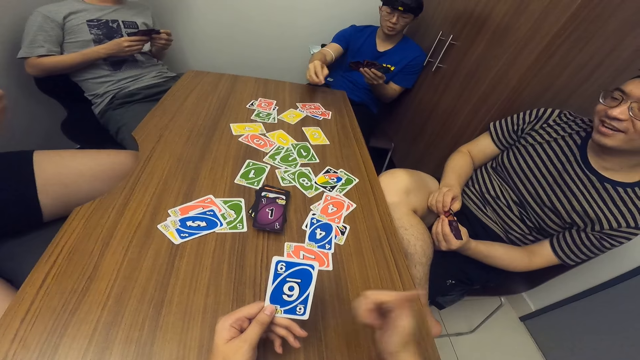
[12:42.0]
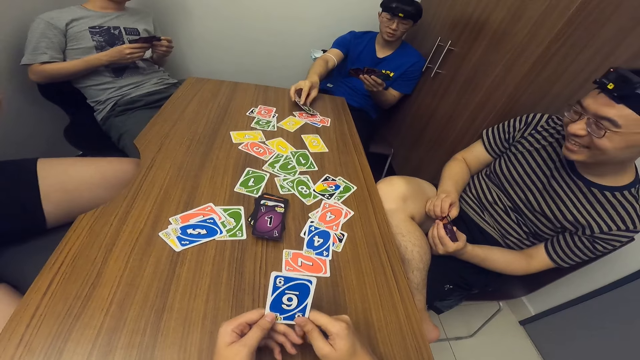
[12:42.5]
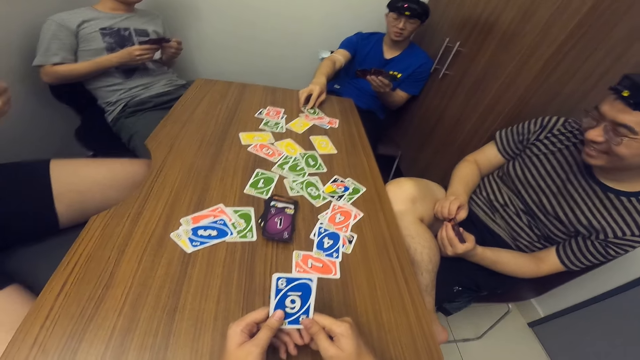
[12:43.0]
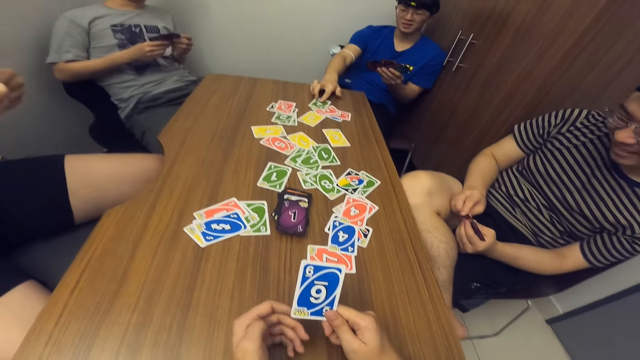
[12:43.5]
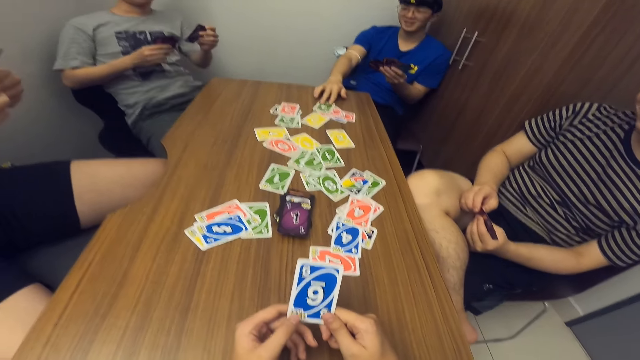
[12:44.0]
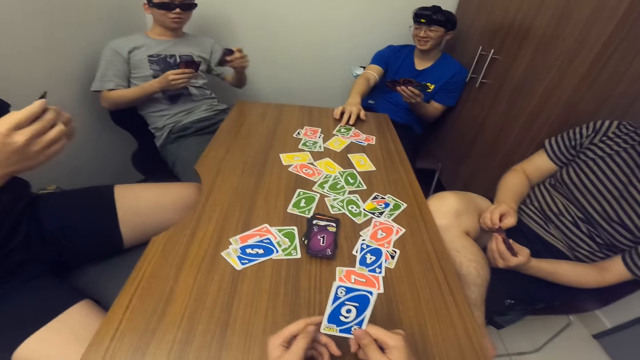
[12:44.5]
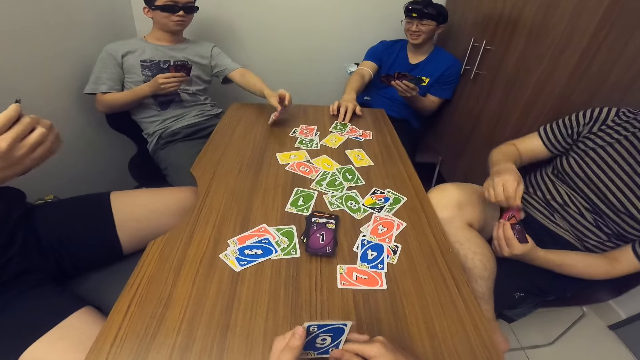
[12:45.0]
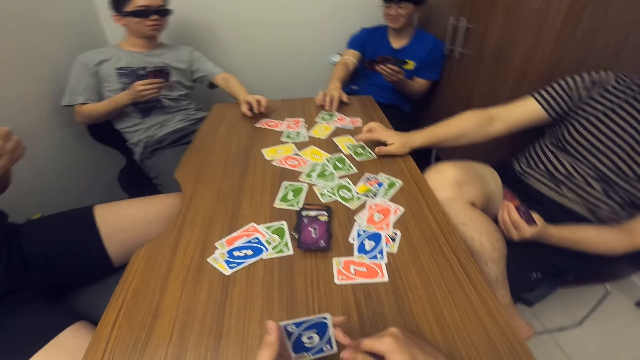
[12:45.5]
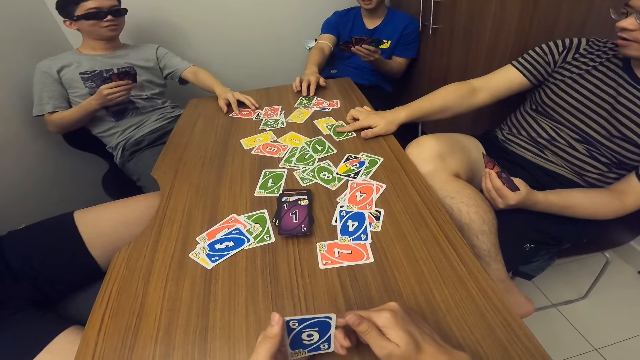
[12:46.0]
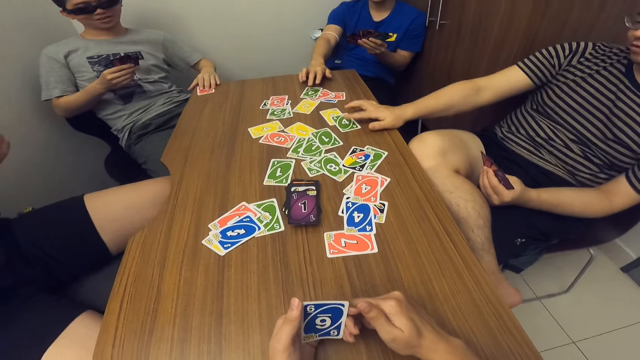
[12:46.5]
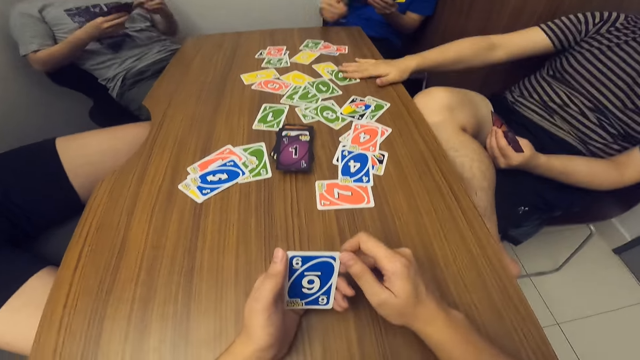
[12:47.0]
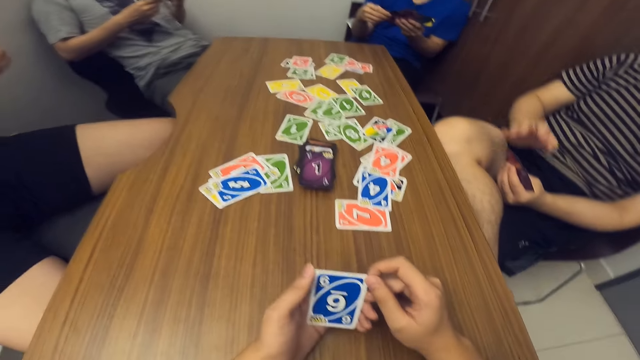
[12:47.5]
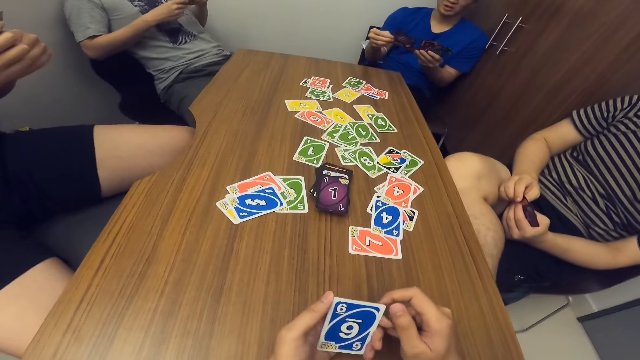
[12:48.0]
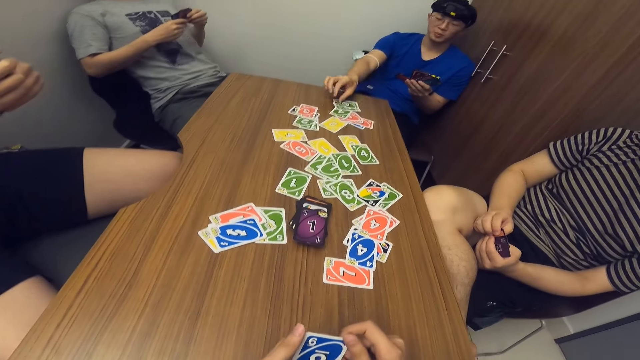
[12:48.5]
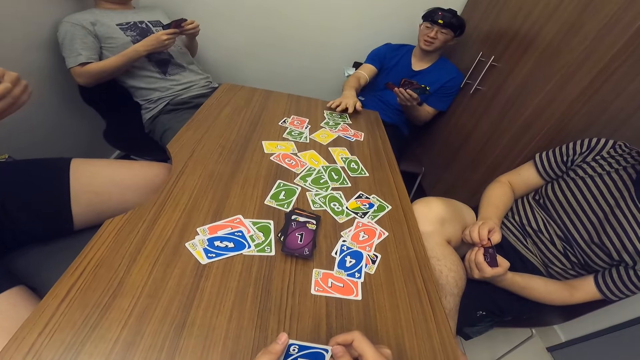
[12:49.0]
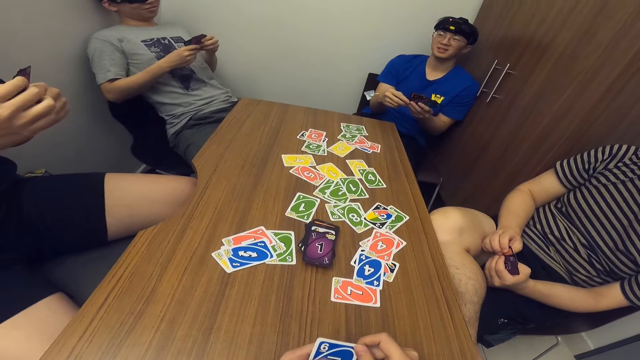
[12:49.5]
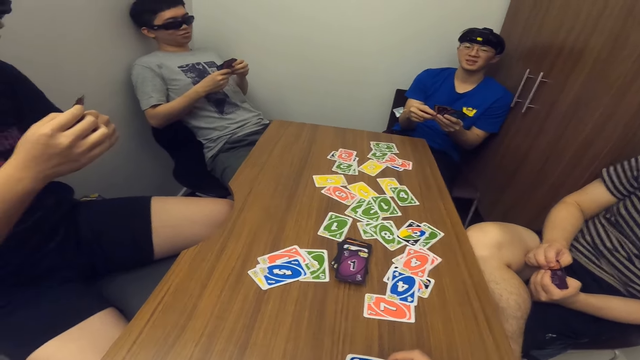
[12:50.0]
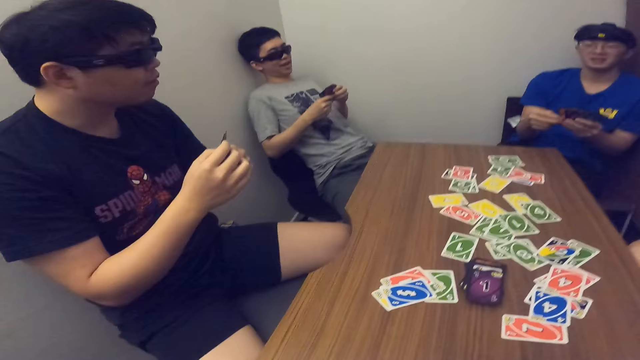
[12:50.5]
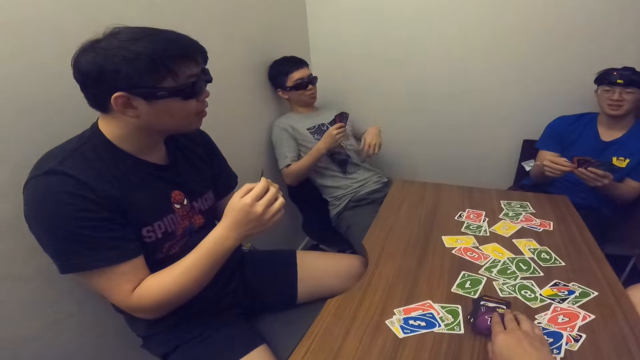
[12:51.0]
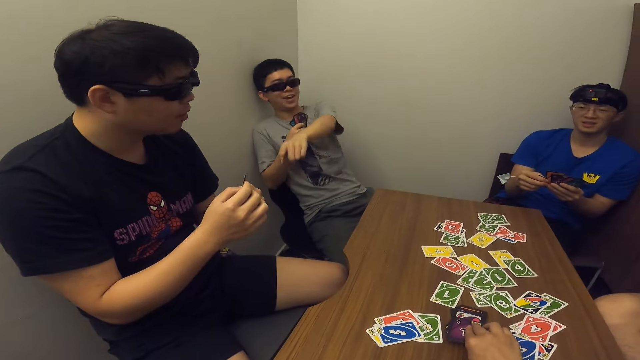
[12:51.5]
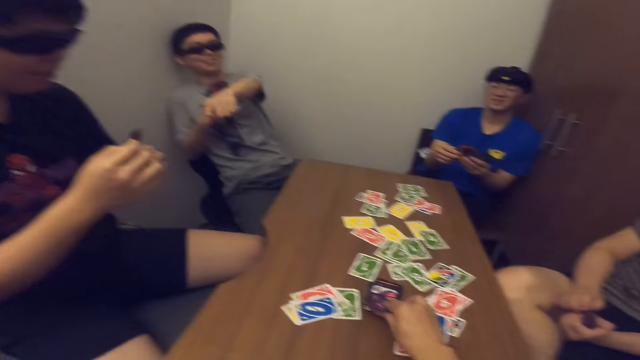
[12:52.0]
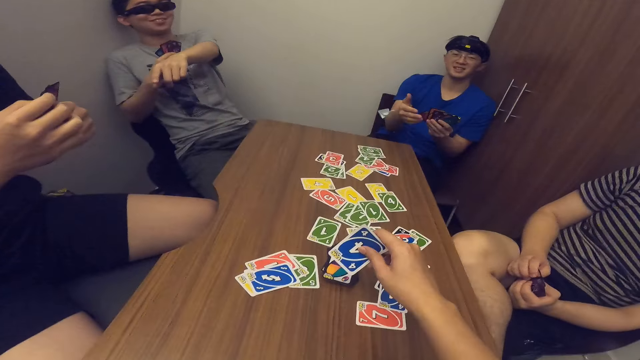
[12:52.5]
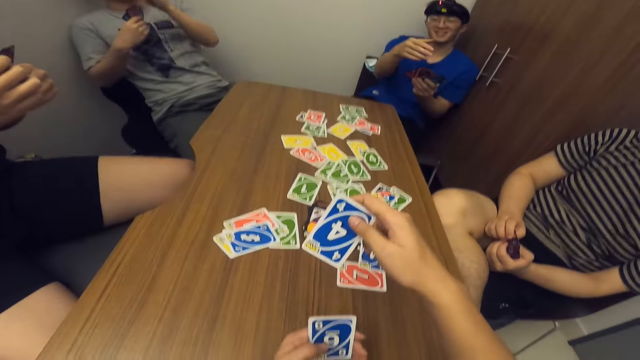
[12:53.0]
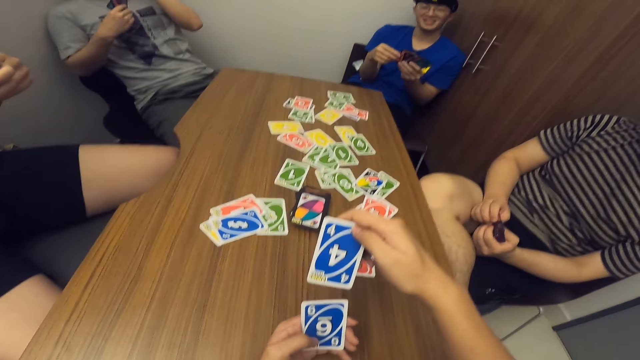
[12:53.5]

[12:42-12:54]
A man drops a card on the table with his right hand. Another man drops a card on the table with his left hand. A third man drops a card on the table with his right hand. The second man picks a card. The first man drops a card on the table with his right hand. The camera wearer picks a card from the deck of cards on the table with his right hand.

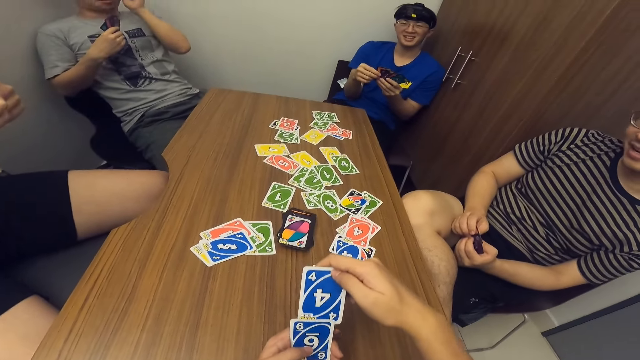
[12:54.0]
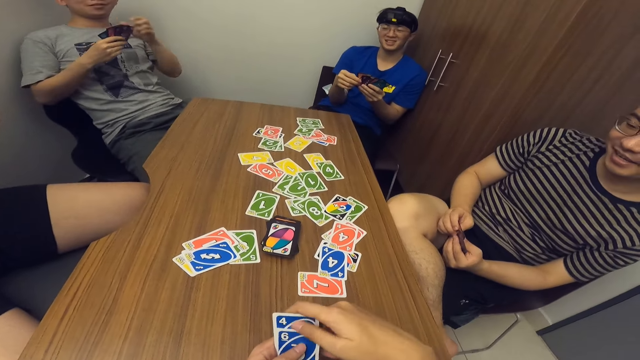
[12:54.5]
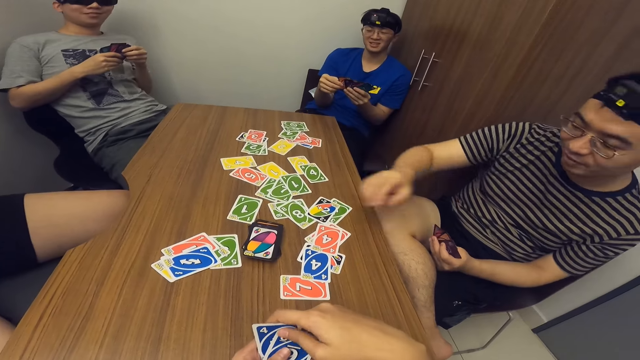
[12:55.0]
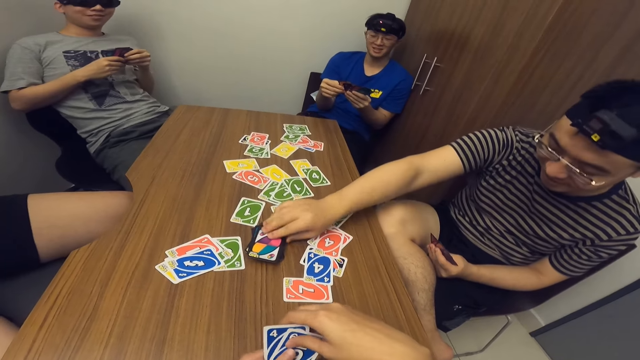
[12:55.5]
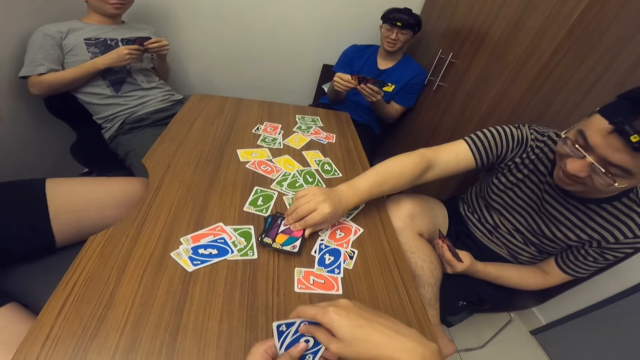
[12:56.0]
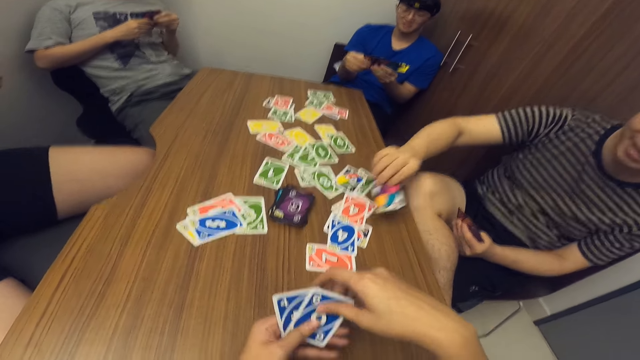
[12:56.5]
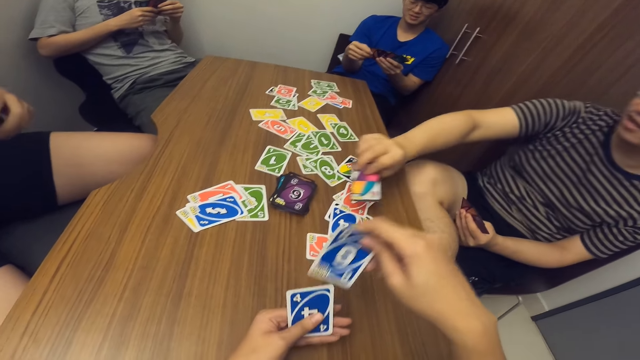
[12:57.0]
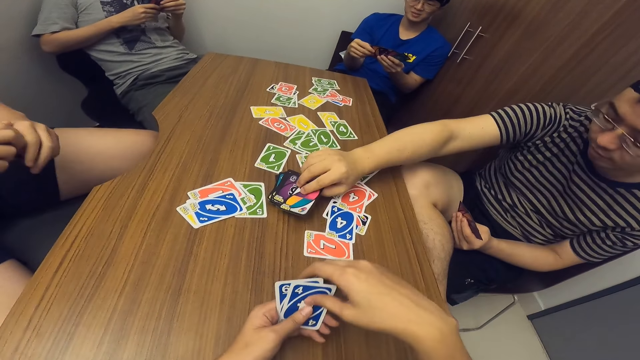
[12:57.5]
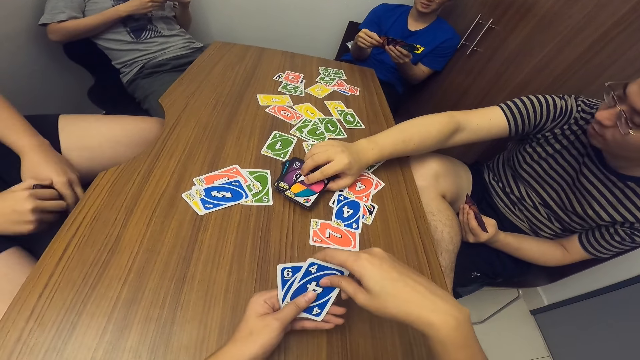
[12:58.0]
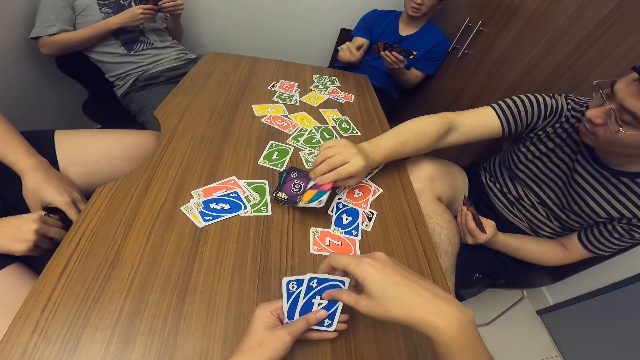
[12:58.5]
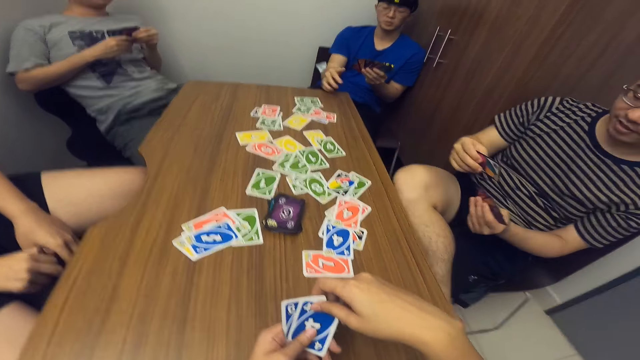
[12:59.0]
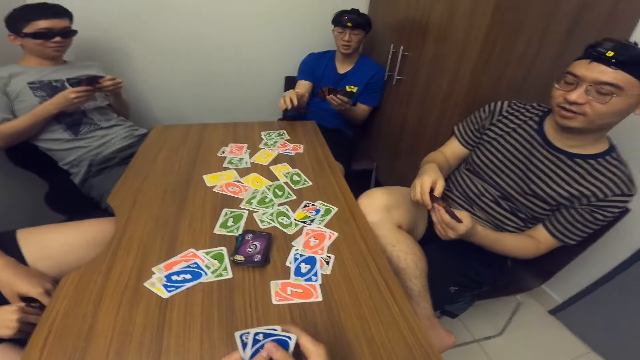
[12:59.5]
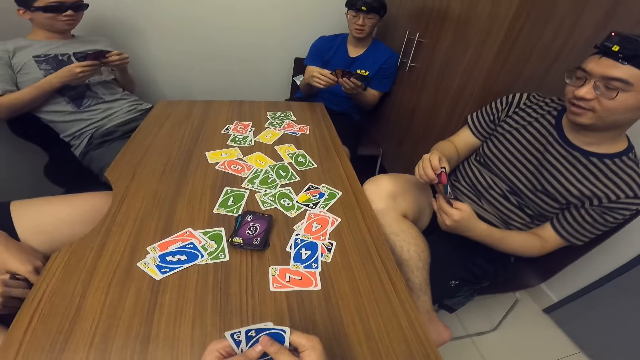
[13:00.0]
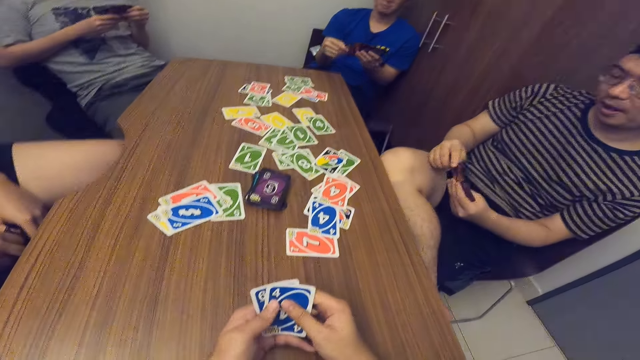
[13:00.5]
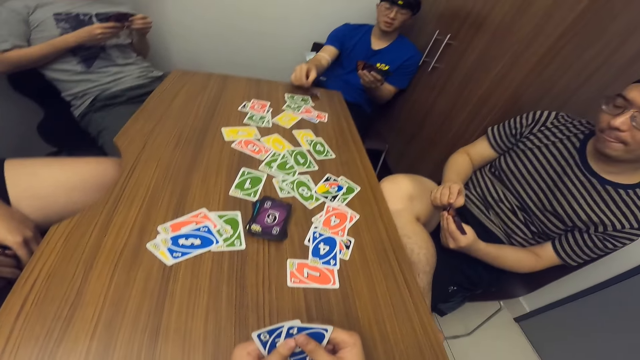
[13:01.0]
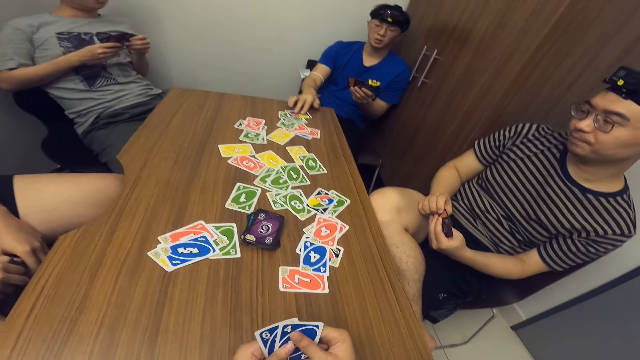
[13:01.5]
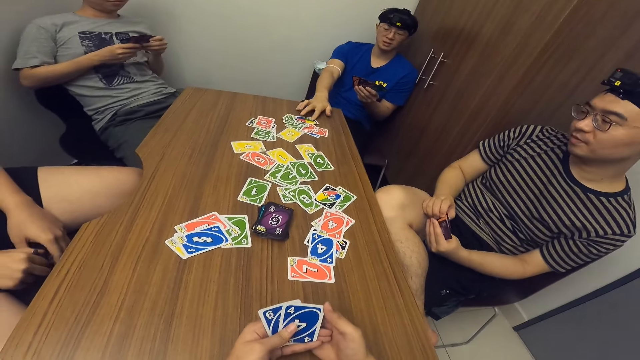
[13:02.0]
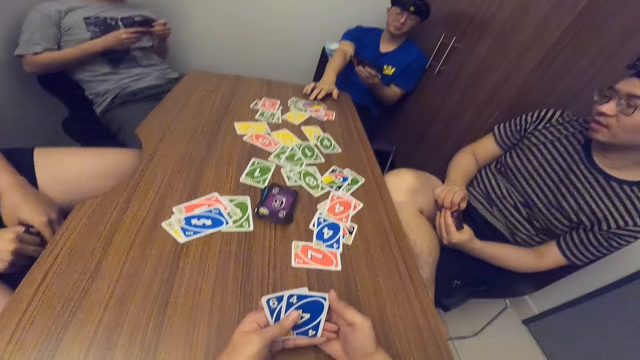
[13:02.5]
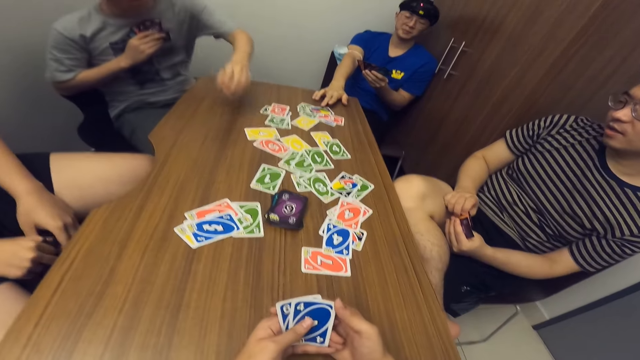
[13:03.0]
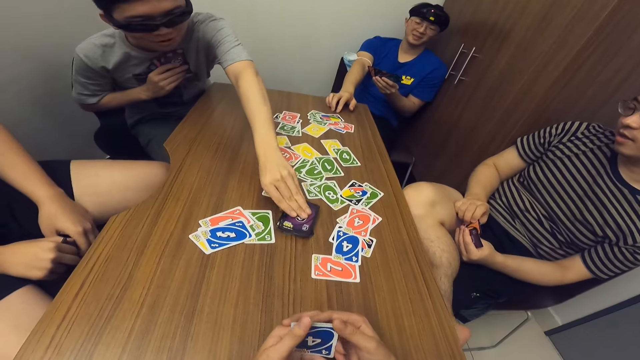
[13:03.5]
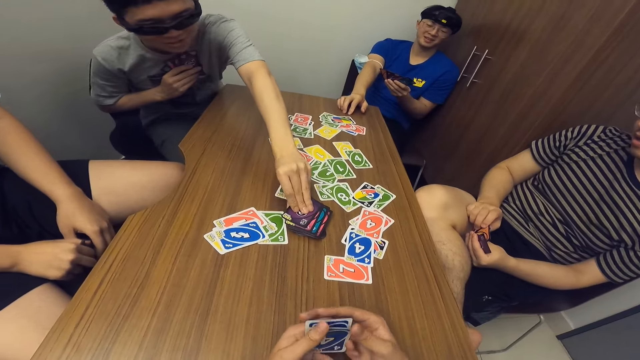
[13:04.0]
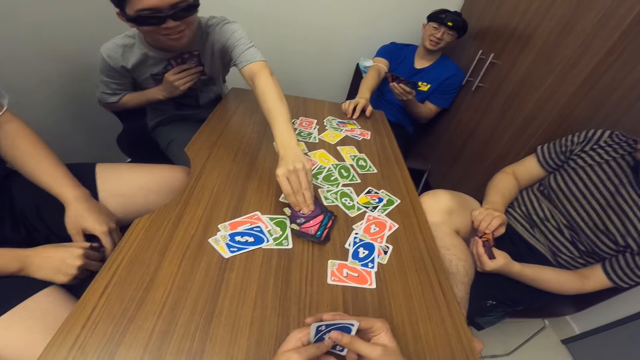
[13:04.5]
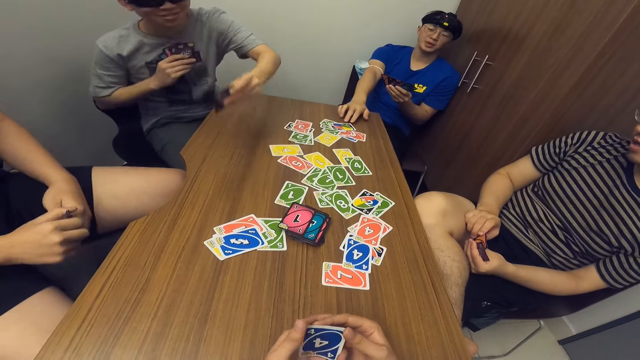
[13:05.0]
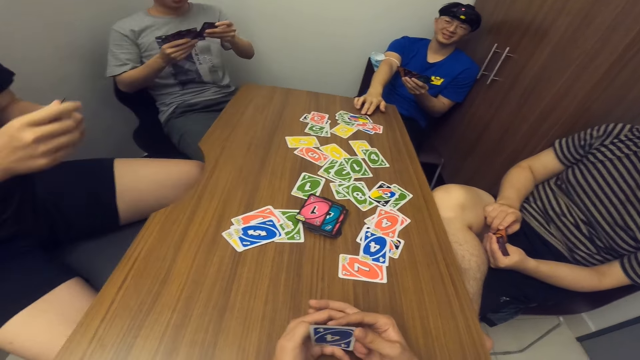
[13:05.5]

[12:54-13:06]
A man picks a card from the deck of cards on the table with his left hand. Another man touches a card. The second man drops a card on the table with his right hand. A third man places a card on the table. The third man picks a card from the deck of cards on the table with his left hand.
